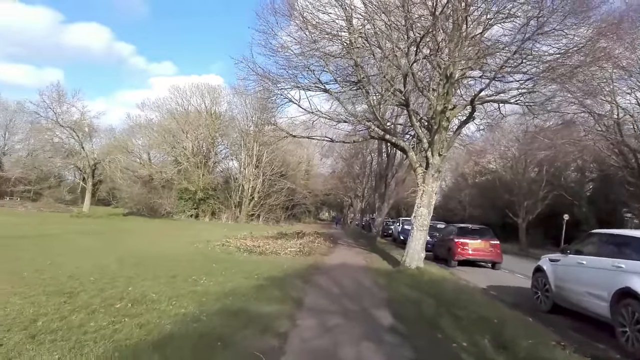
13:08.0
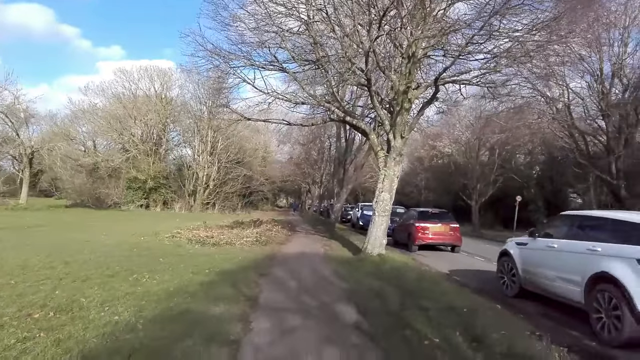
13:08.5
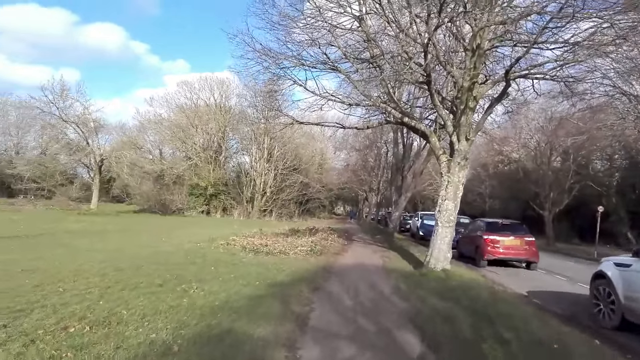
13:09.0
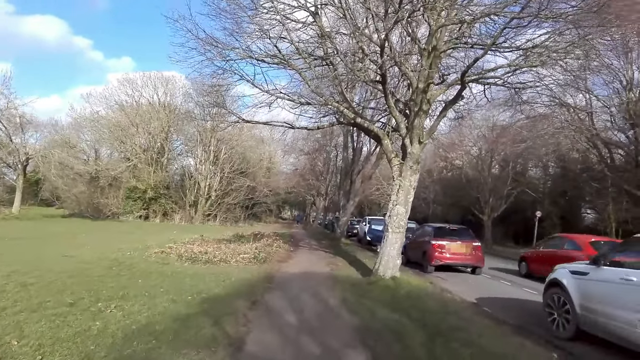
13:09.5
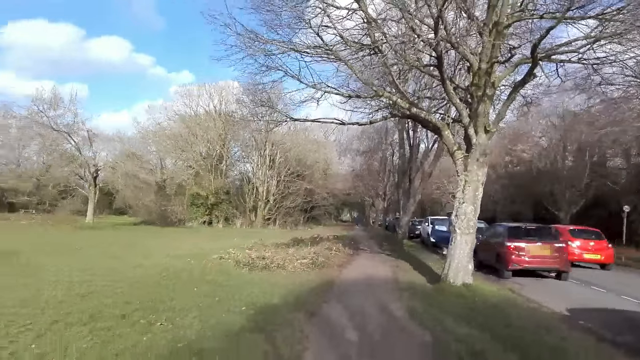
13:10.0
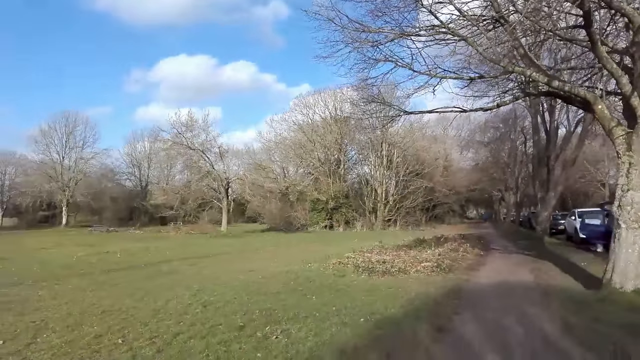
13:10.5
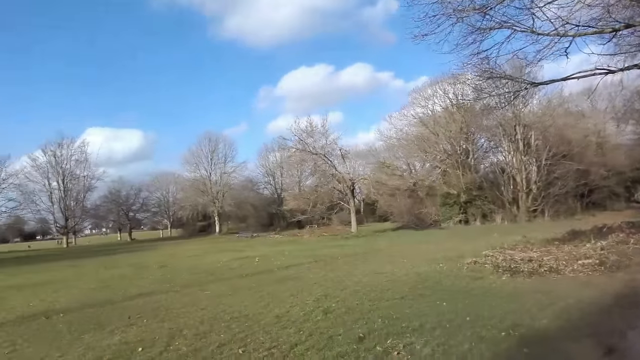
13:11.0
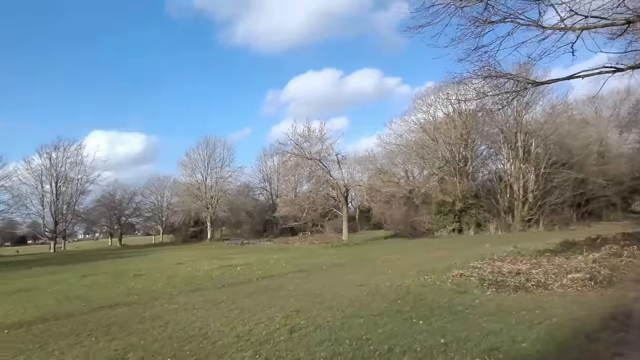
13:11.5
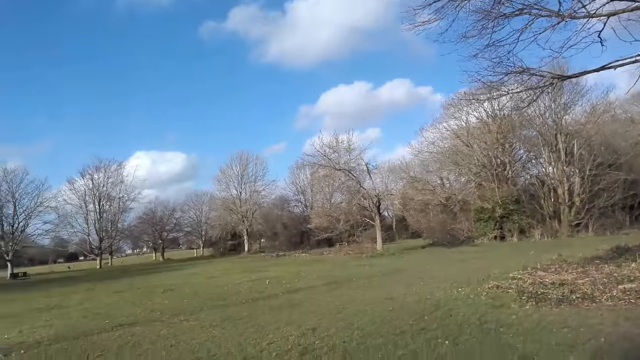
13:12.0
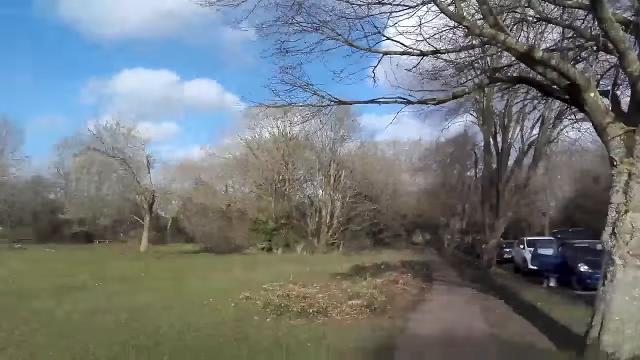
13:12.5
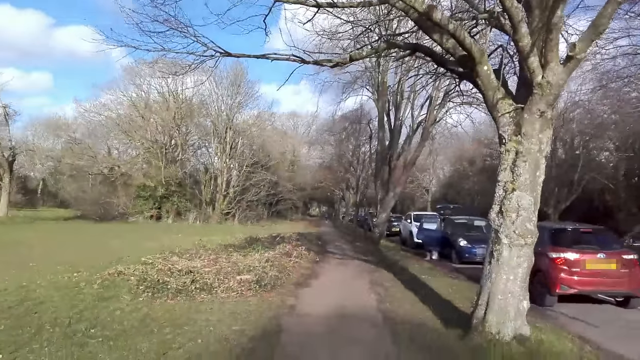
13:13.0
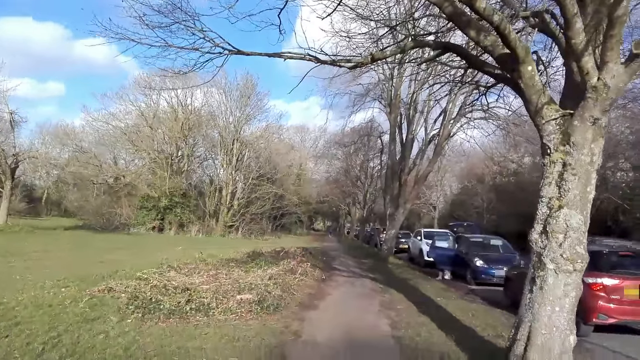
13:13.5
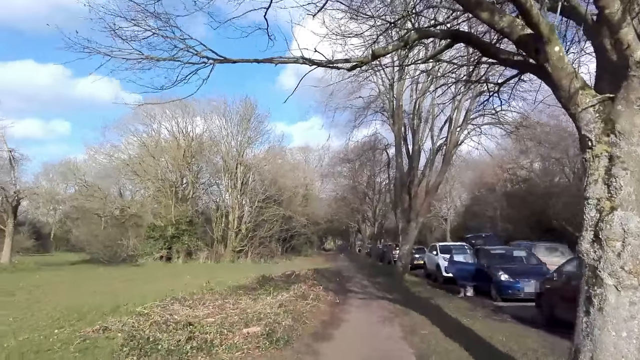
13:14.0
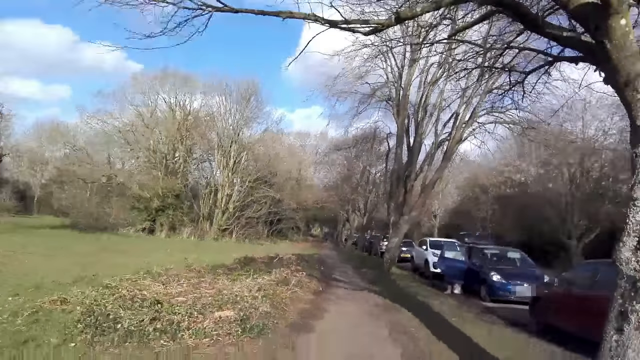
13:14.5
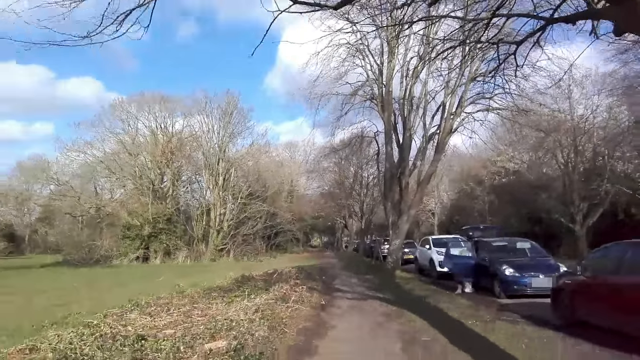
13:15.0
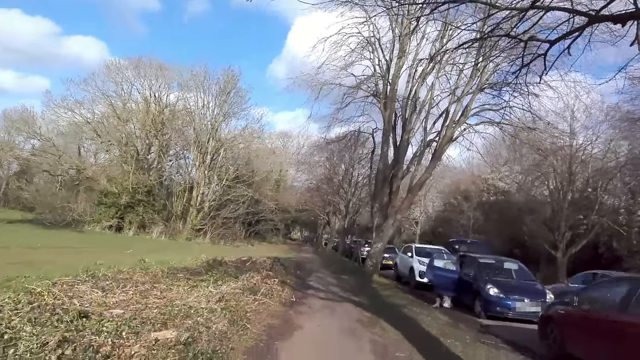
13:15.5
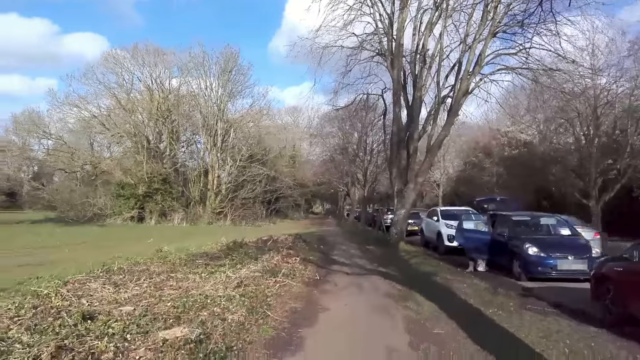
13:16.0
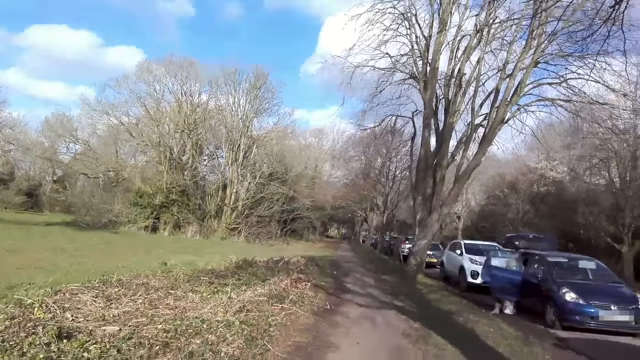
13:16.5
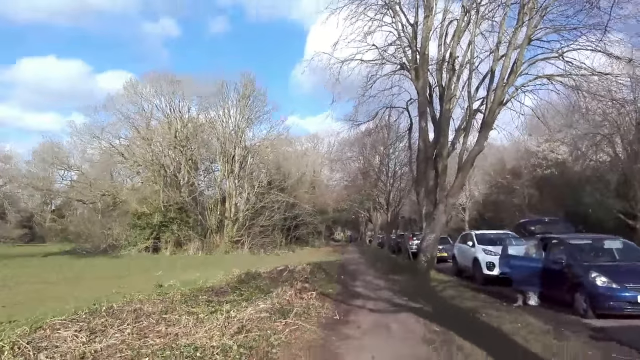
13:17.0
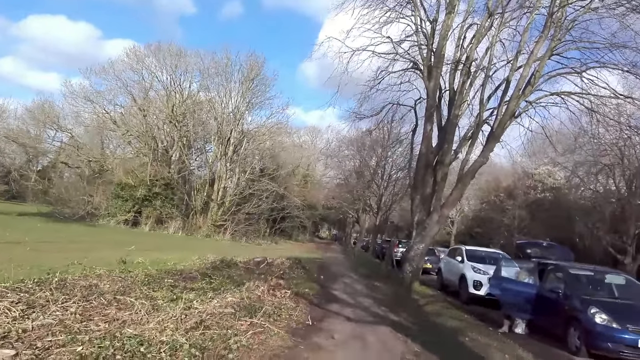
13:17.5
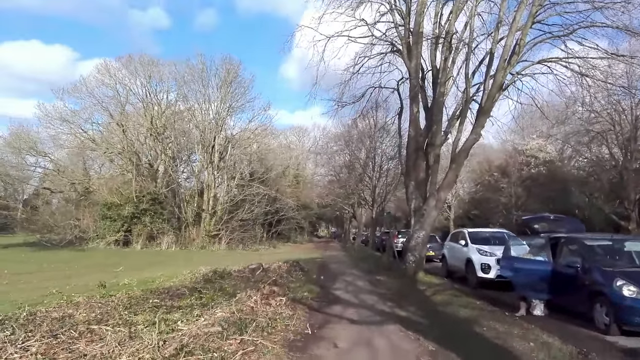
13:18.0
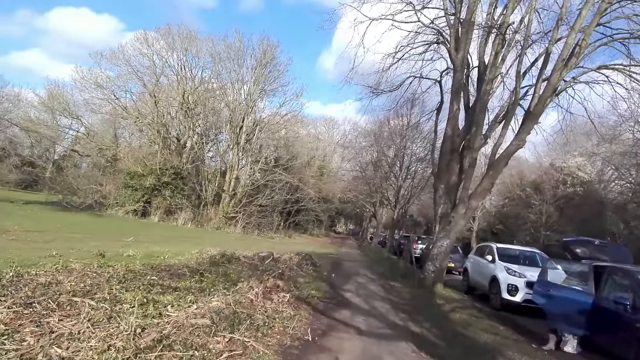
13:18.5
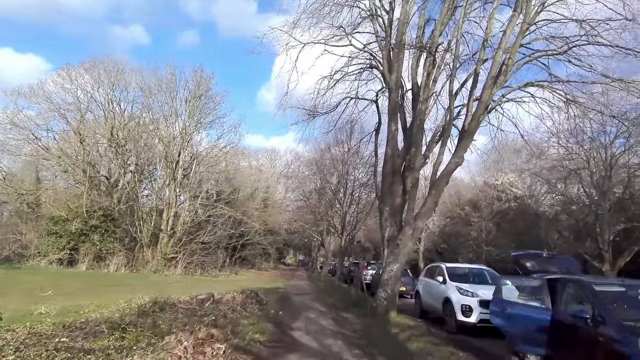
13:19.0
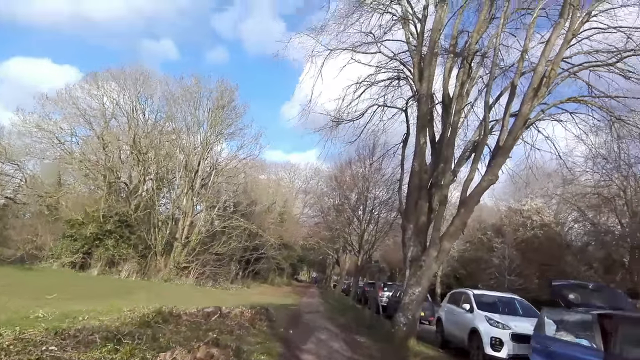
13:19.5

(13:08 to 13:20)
A red car drives past the camera wearer. A brown SUV drives past the camera wearer. A silver car drives past the camera wearer.

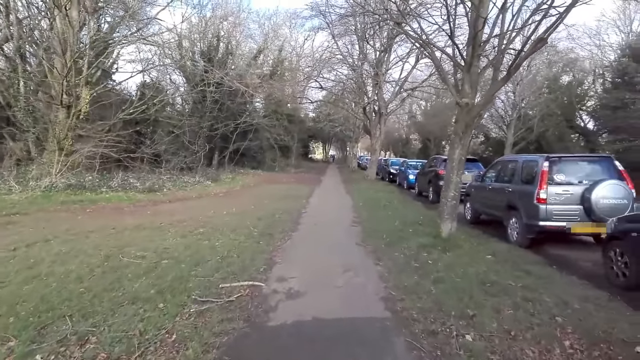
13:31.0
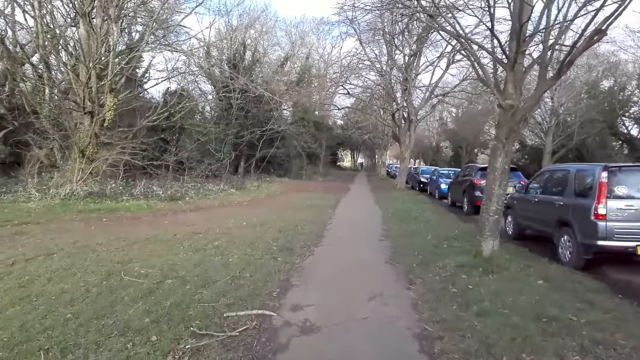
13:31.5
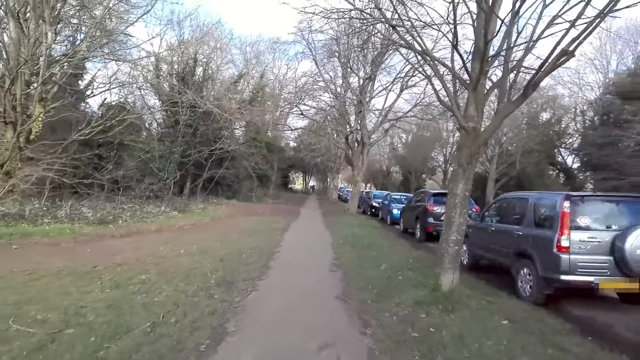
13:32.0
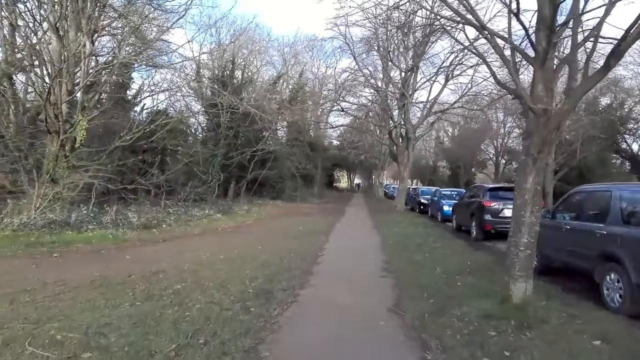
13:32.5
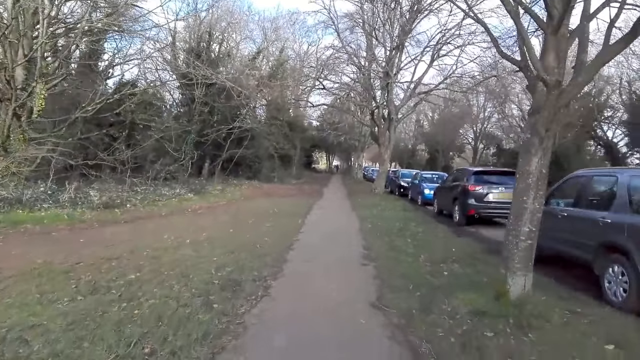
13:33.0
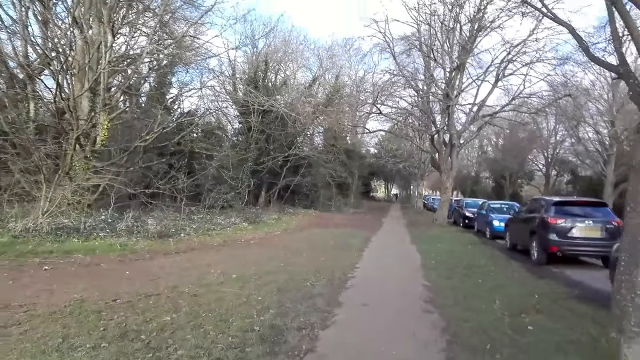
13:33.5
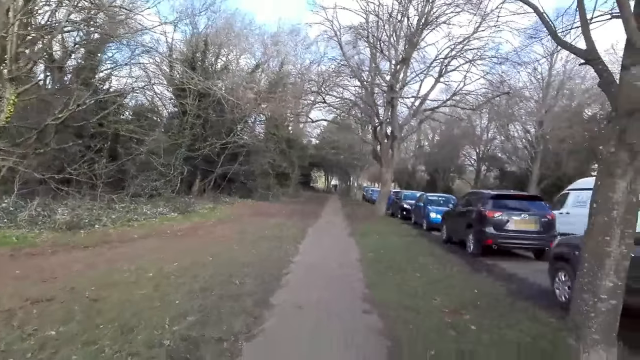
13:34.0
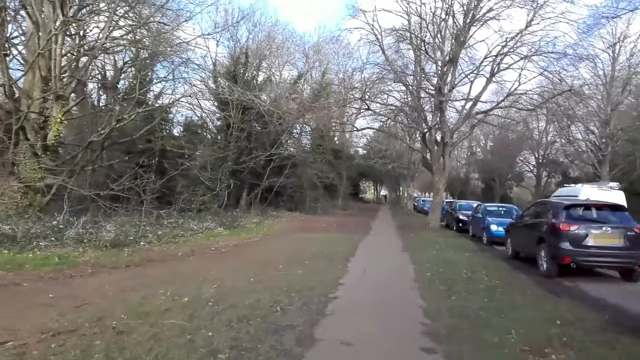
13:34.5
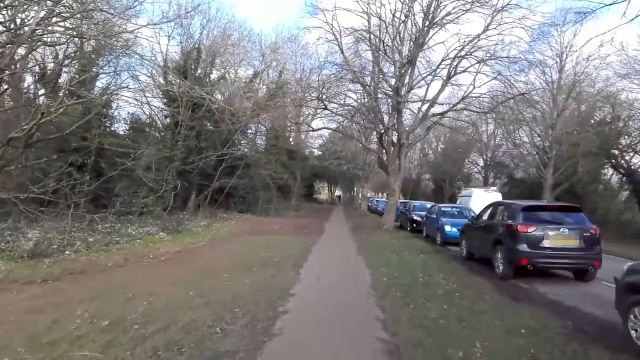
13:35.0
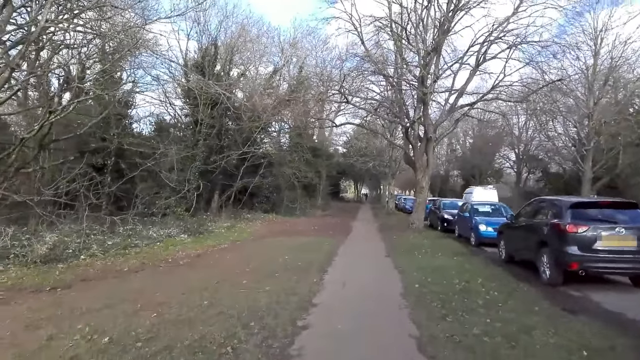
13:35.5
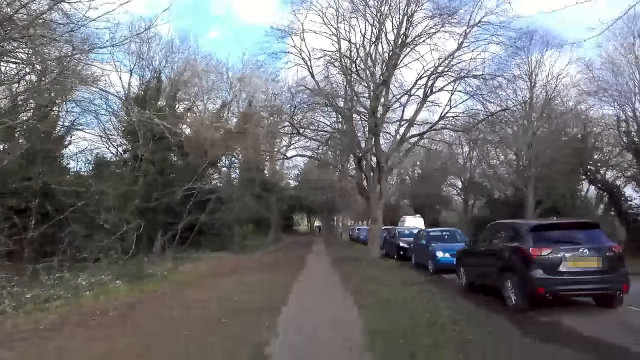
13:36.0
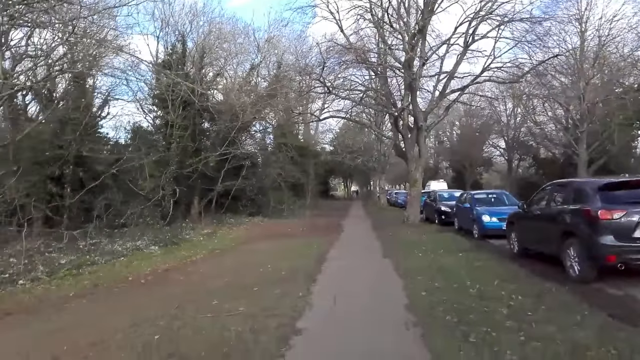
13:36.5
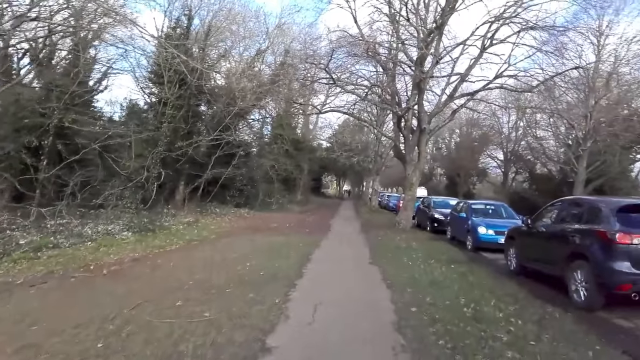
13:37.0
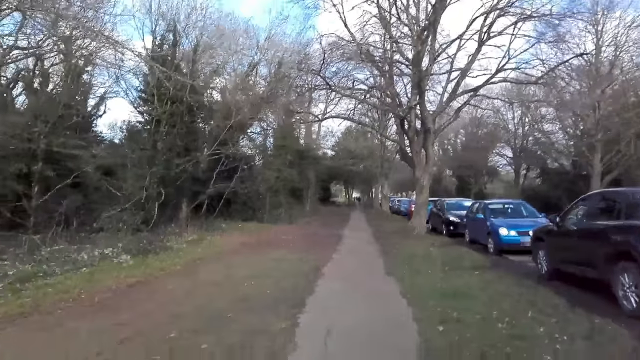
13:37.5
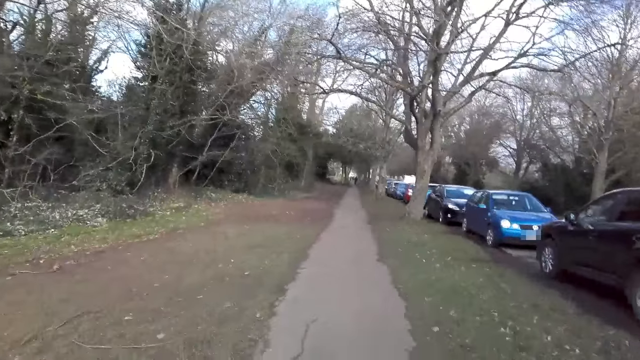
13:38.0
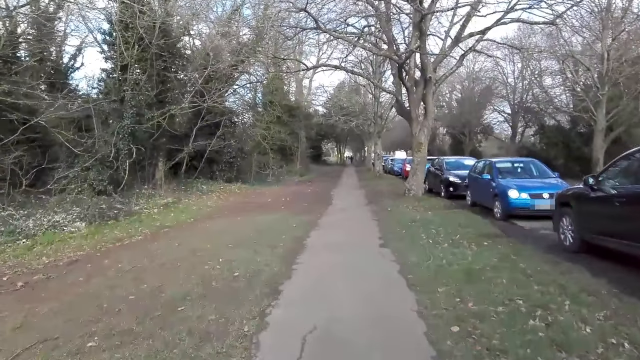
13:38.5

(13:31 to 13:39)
A white van drives past the camera wearer.
